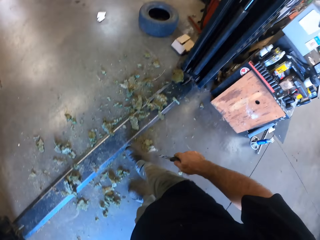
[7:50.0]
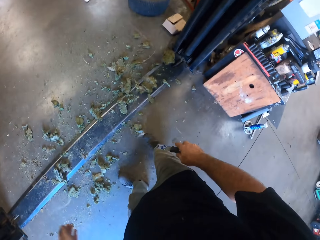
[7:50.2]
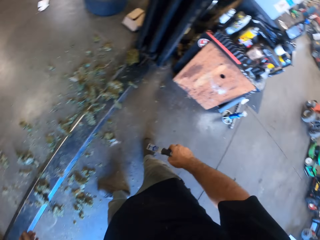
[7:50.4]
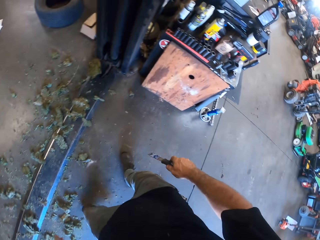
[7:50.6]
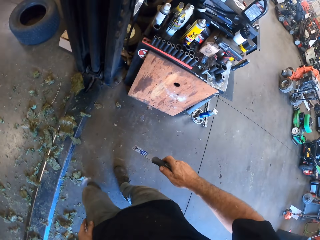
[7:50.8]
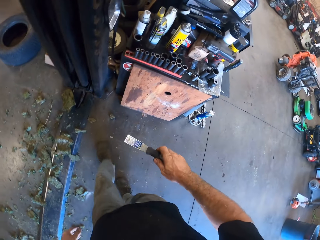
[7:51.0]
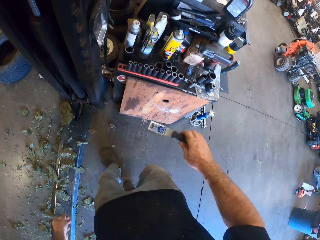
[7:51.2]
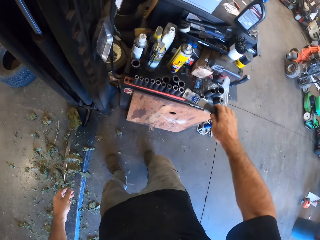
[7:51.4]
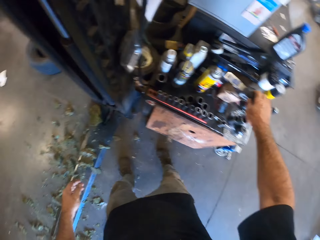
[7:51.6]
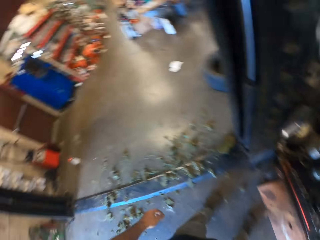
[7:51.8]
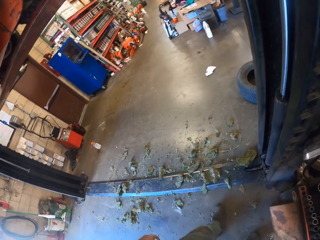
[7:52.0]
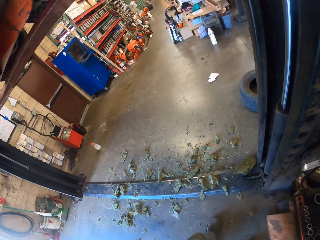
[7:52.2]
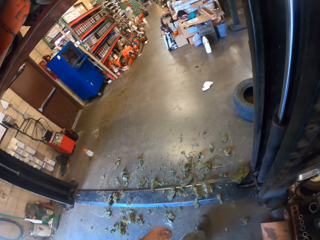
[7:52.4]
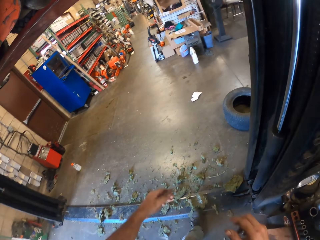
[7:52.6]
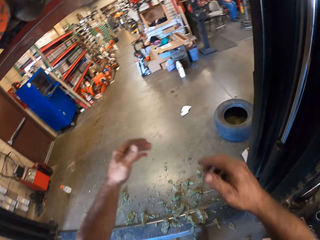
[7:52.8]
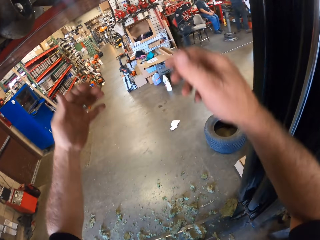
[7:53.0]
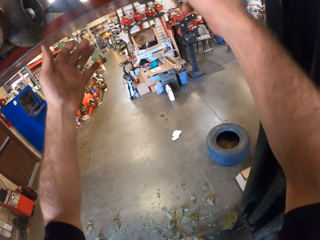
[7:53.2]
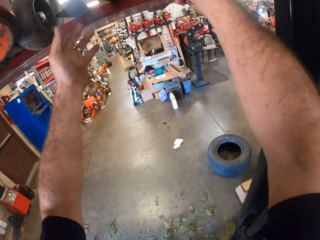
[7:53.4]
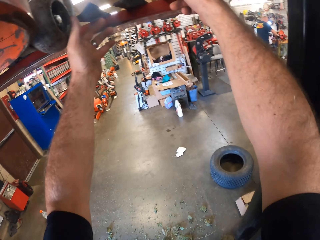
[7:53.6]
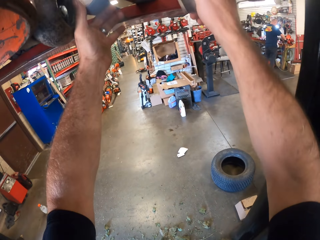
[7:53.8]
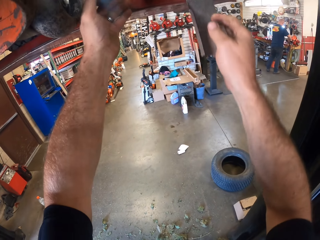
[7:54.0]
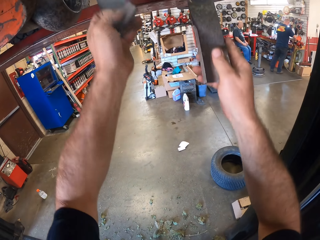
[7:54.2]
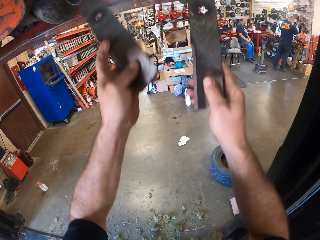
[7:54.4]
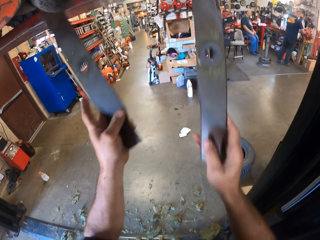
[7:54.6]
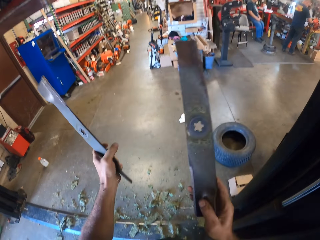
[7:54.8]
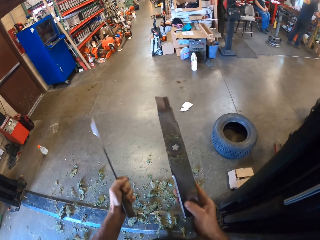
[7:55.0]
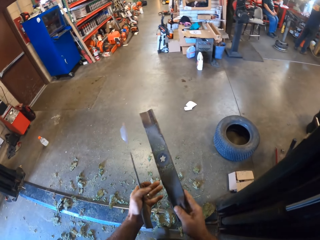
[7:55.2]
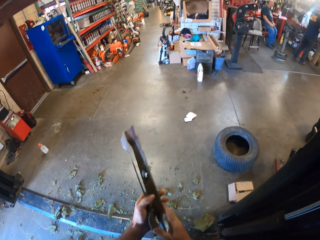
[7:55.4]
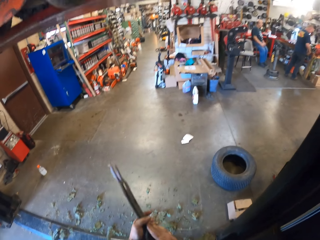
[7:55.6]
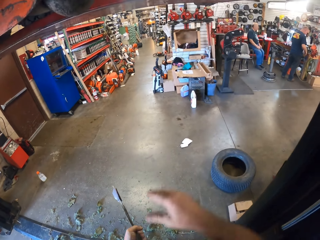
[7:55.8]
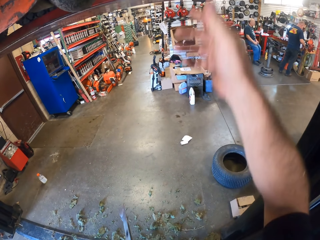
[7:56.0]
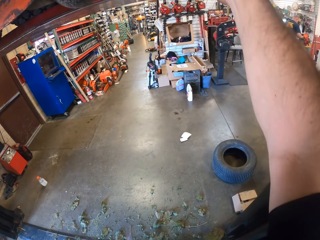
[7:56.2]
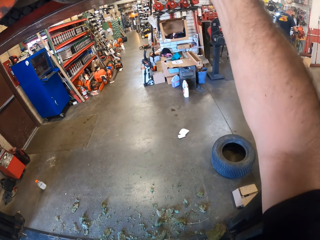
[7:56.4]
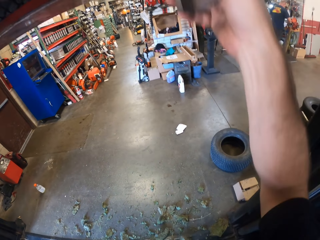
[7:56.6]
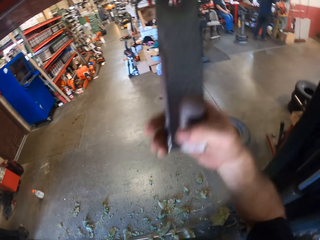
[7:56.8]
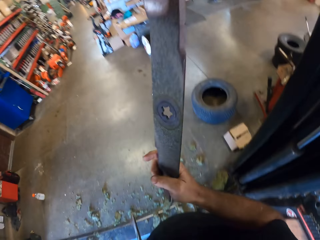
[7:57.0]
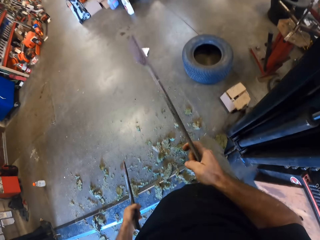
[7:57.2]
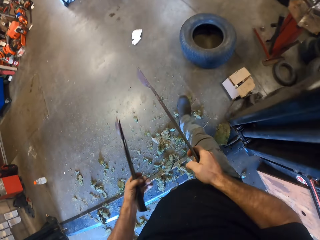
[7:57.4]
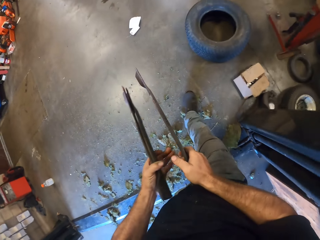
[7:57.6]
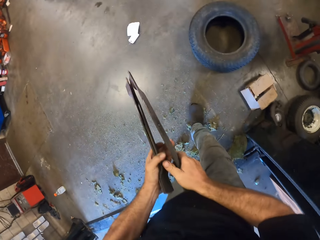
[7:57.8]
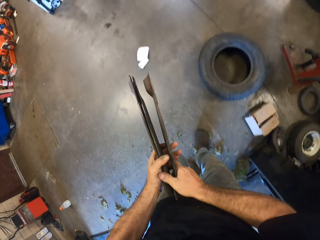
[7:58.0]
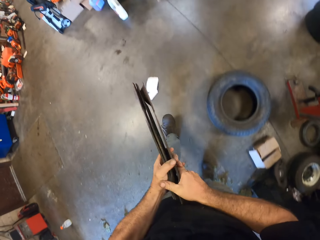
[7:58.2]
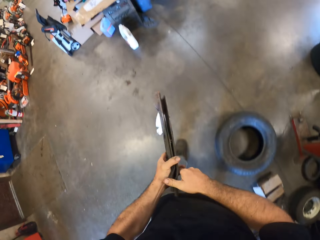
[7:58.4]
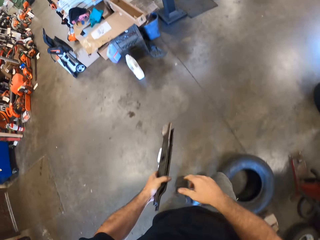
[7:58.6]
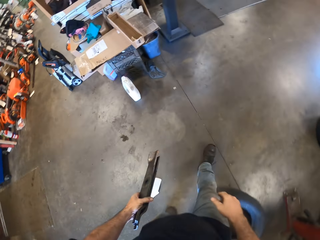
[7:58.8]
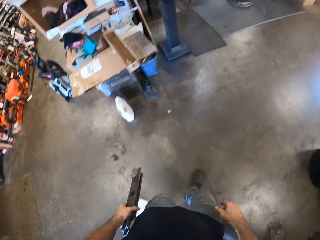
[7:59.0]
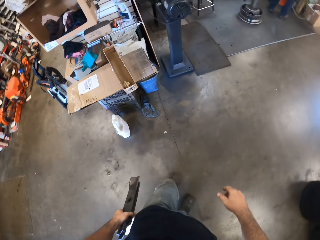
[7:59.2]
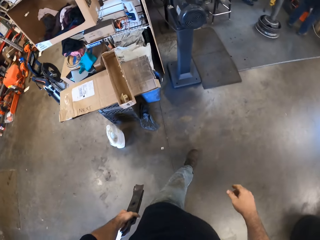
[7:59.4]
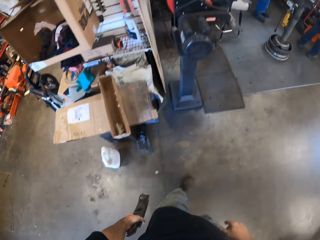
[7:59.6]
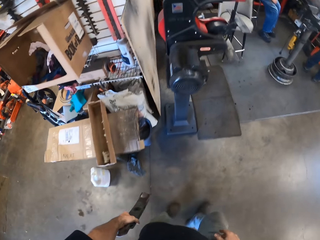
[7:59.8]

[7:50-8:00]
The camera wearer walks around the room. They drop the scraper. They fix the lawn mower. They pick up the blades of the mower. They remove something. They hold something. A man stands on the floor. Another man sits on the chair. The camera wearer holds something. They remove something. They hold something. They walk around the room.

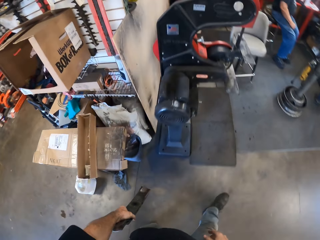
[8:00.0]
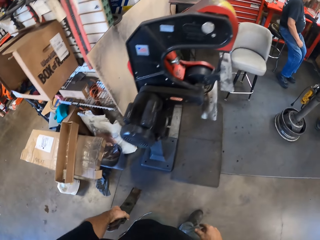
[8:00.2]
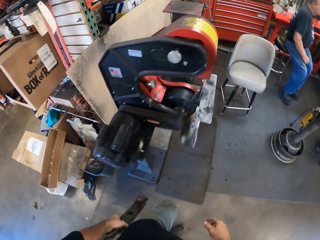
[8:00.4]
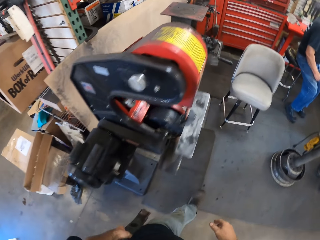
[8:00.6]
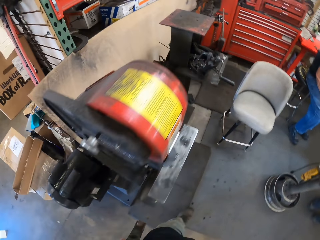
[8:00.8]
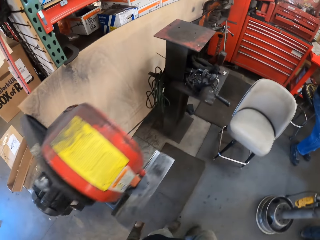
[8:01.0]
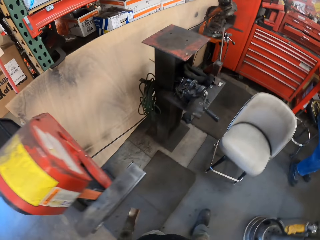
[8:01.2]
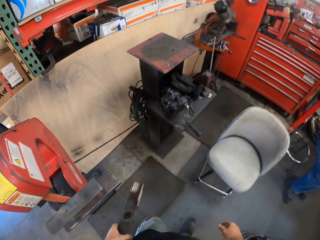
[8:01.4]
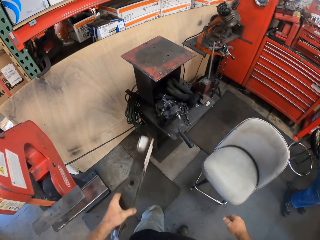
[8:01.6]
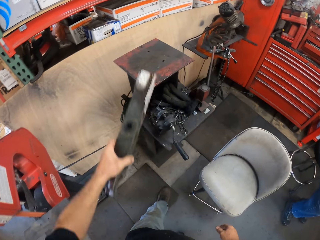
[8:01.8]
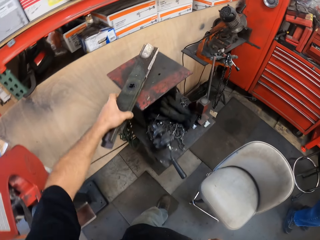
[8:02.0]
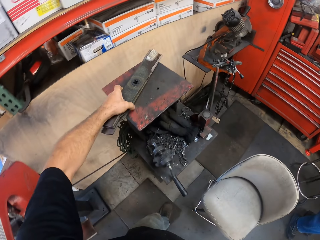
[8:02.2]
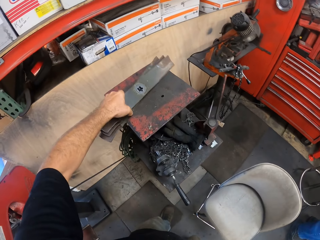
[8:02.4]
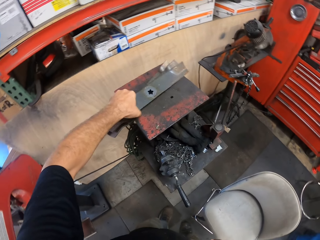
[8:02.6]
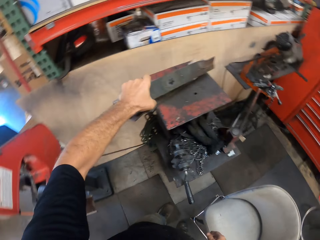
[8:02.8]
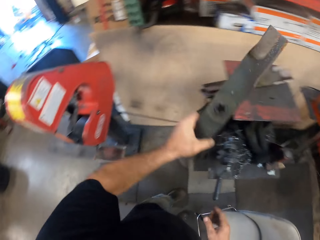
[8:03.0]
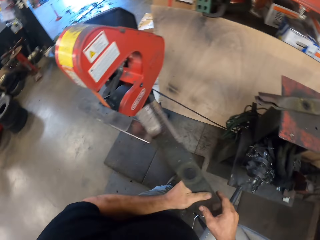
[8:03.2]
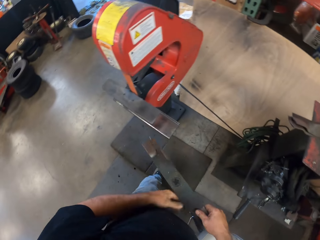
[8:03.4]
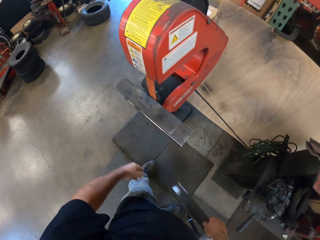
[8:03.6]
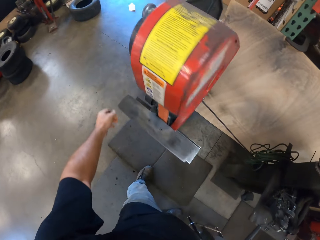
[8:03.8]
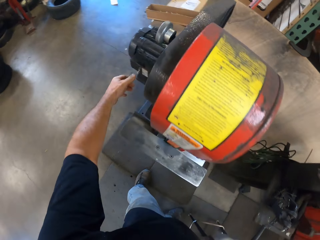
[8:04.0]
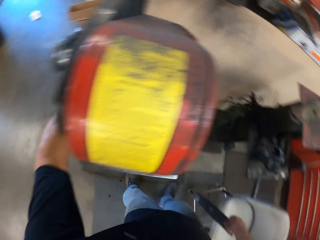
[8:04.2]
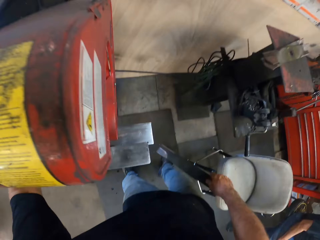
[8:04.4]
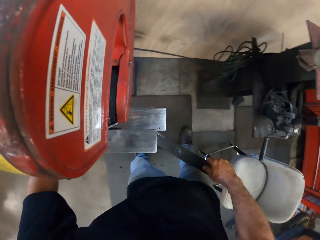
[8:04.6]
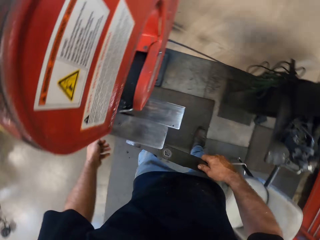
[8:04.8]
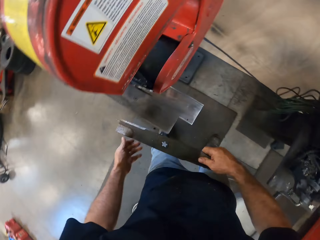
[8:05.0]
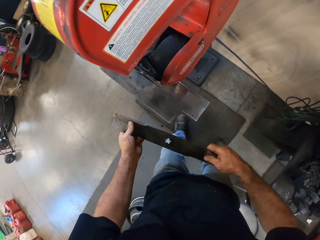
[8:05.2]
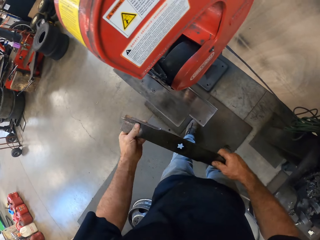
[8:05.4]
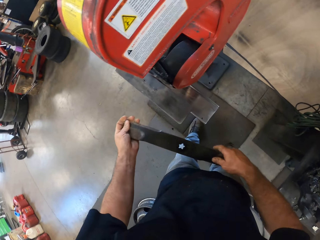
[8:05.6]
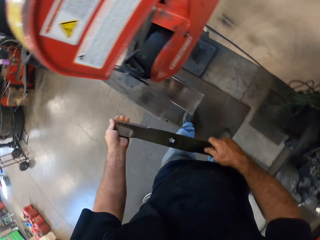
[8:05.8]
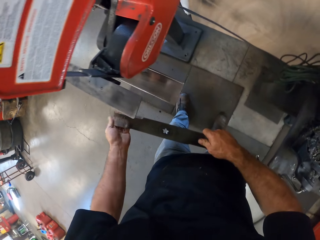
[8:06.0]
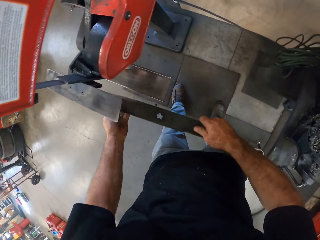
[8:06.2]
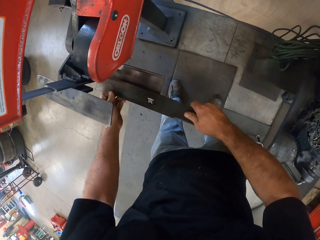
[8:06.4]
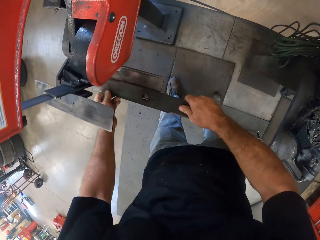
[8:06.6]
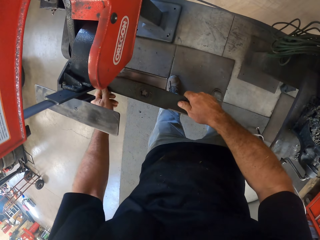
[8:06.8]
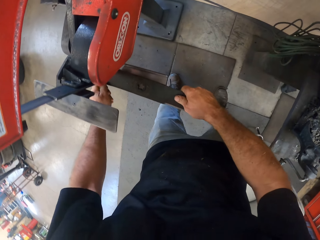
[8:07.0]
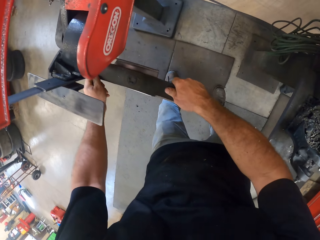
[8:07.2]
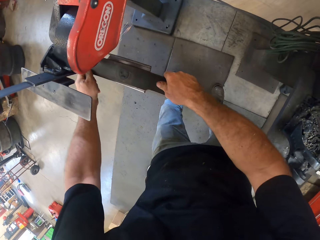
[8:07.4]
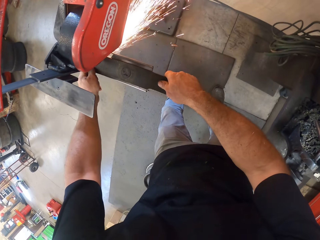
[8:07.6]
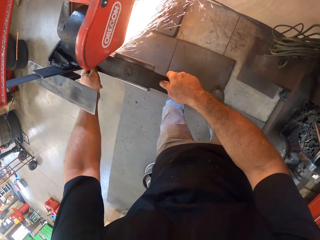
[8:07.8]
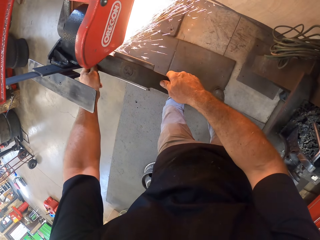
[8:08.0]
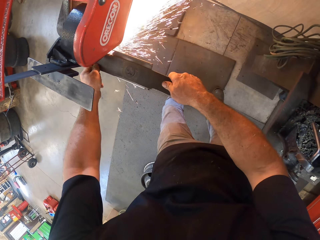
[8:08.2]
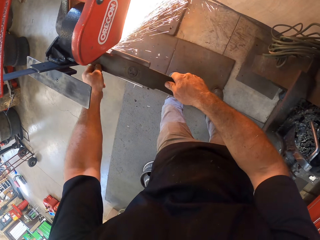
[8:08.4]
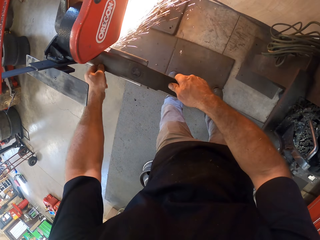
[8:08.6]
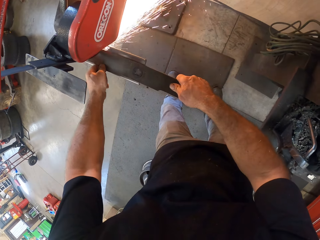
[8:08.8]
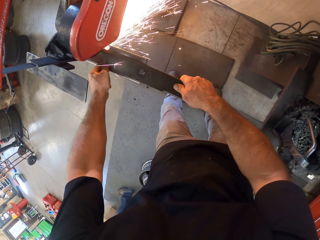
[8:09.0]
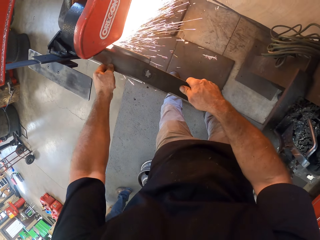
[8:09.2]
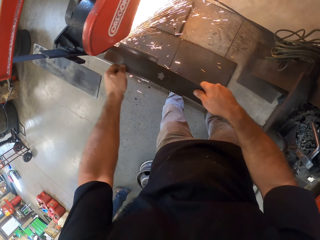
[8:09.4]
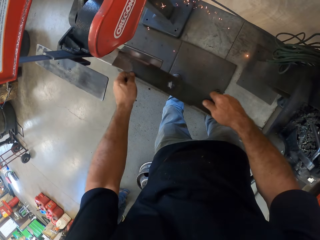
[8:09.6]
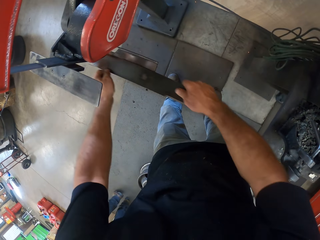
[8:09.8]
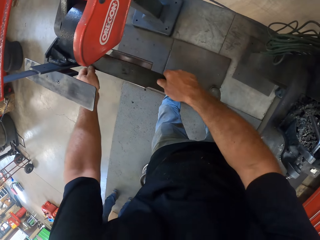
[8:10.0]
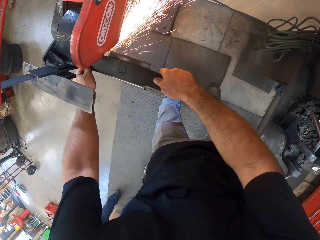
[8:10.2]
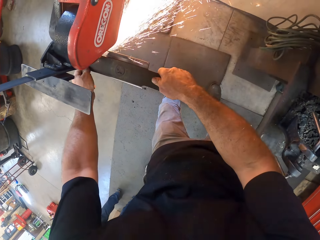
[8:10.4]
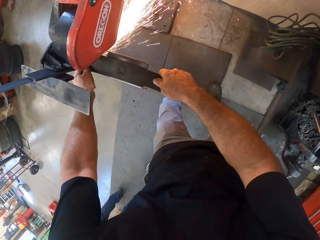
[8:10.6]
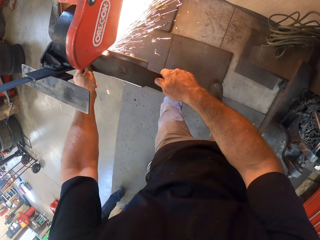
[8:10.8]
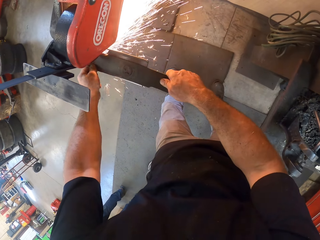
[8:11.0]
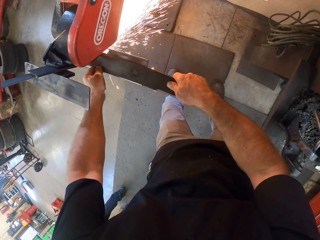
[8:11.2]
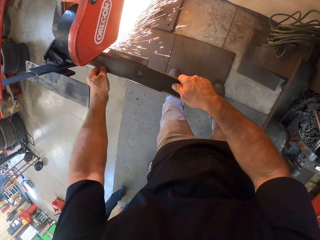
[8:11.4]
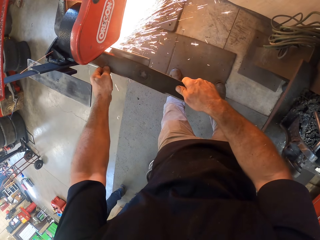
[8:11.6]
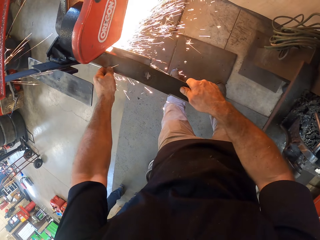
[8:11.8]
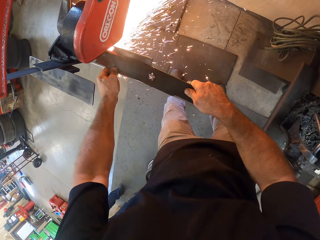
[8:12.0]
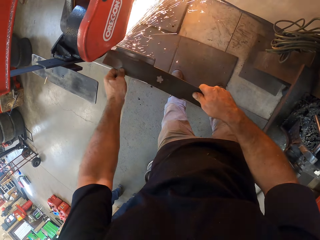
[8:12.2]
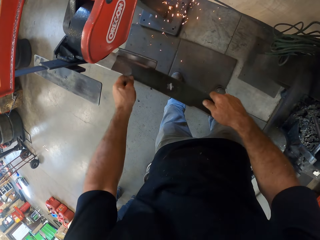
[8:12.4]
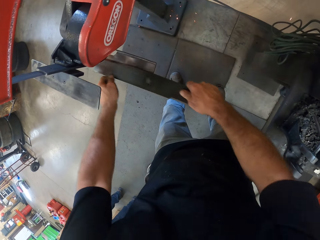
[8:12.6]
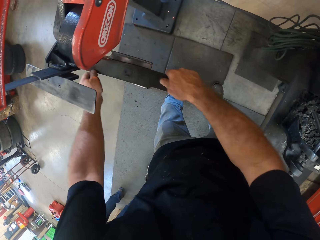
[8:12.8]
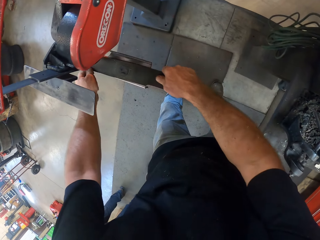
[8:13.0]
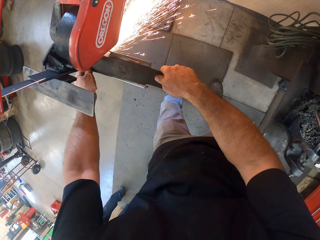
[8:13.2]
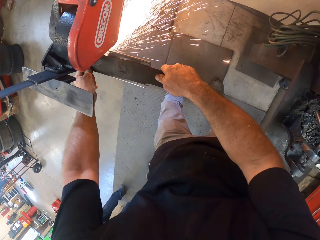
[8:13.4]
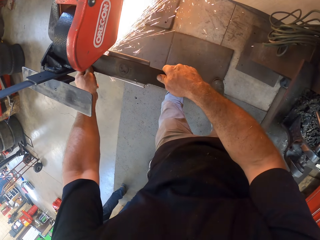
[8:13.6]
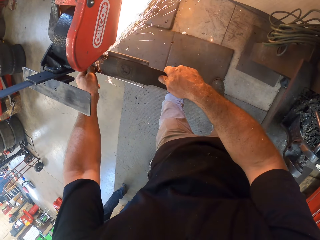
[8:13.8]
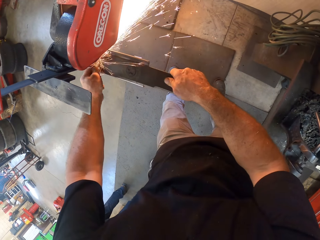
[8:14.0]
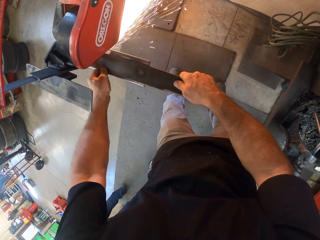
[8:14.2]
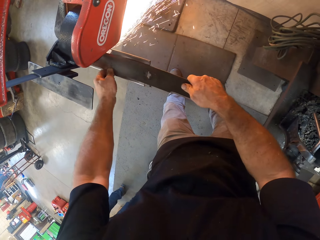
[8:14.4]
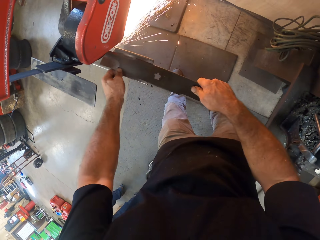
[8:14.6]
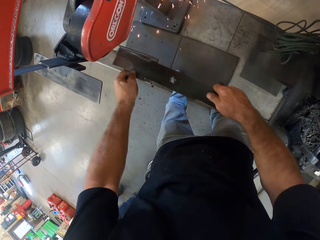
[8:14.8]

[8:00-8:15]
The camera wearer sits on the chair. They walk around the room. They drop the blade on the cutting machine. They take something. They turn on the blade sharpener. They open something. They weld something. They sharpen the blade from the blade sharpener. A man stands on the floor. The camera wearer welds something.
